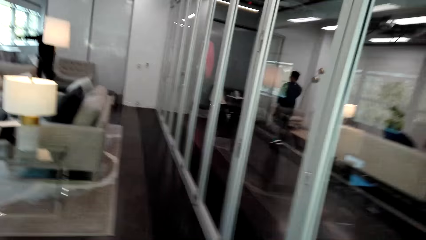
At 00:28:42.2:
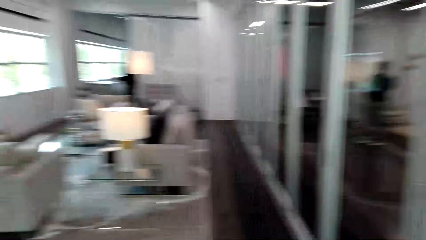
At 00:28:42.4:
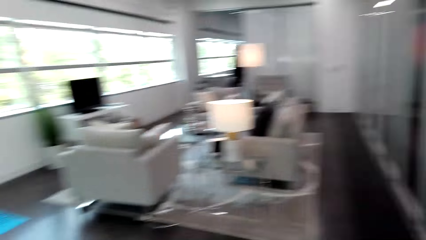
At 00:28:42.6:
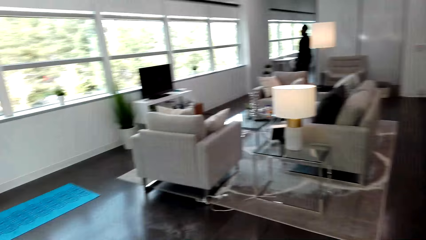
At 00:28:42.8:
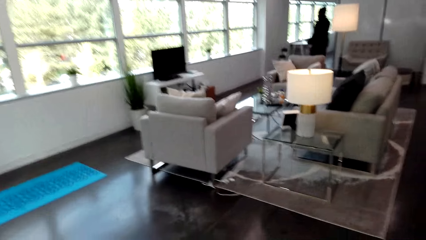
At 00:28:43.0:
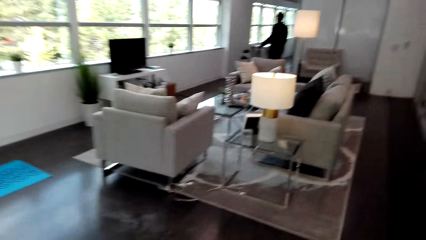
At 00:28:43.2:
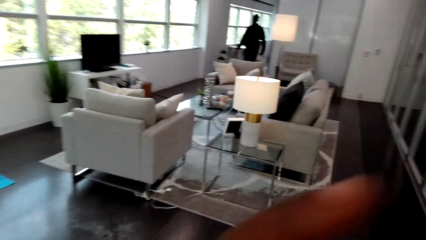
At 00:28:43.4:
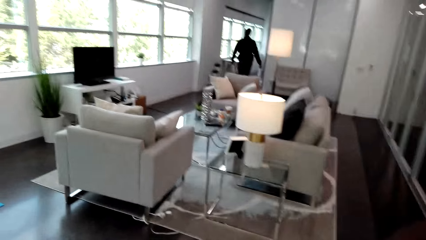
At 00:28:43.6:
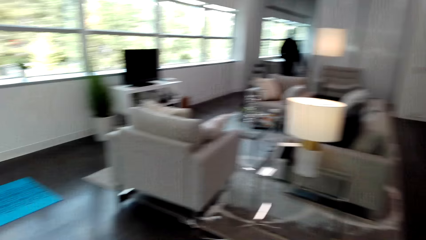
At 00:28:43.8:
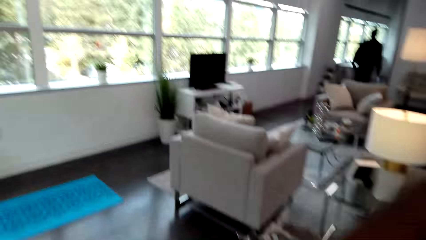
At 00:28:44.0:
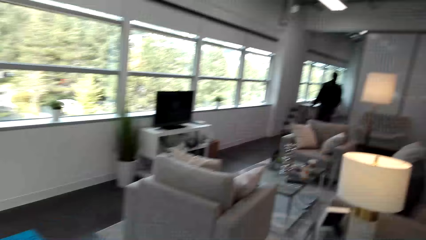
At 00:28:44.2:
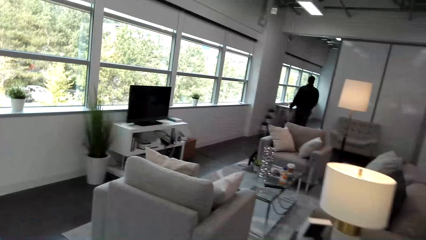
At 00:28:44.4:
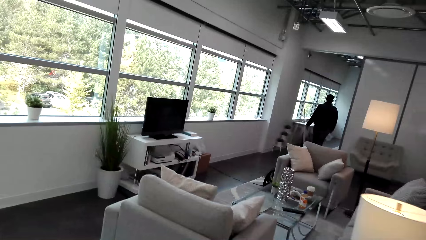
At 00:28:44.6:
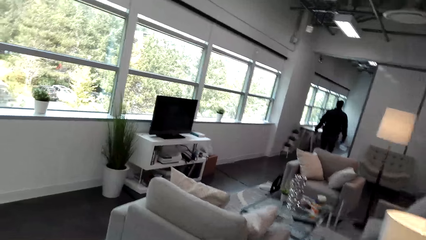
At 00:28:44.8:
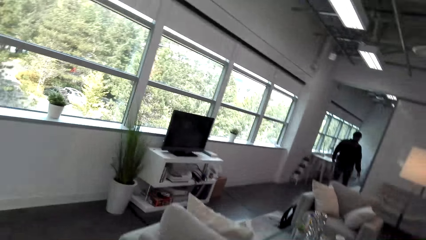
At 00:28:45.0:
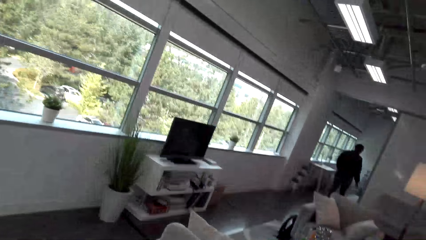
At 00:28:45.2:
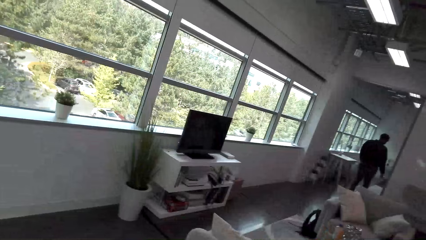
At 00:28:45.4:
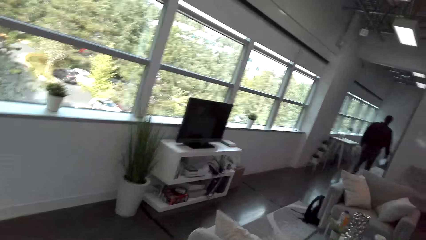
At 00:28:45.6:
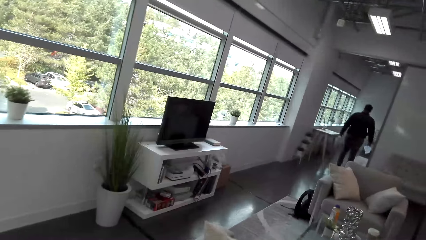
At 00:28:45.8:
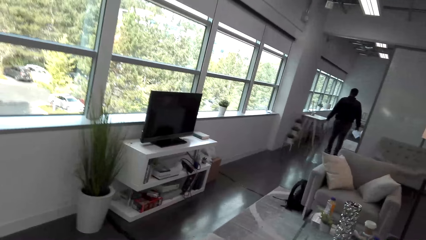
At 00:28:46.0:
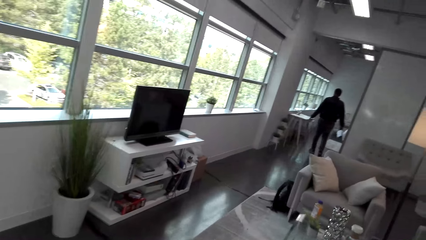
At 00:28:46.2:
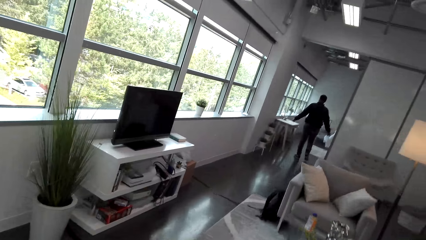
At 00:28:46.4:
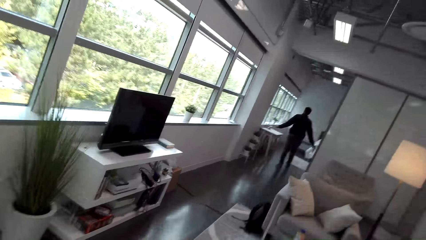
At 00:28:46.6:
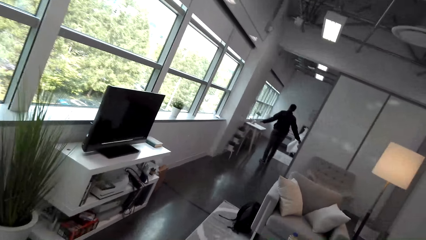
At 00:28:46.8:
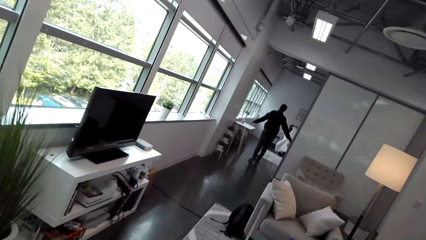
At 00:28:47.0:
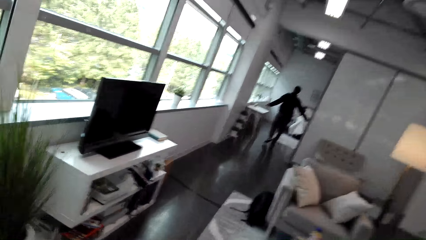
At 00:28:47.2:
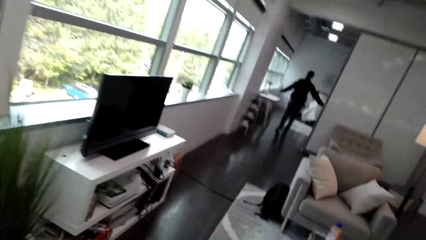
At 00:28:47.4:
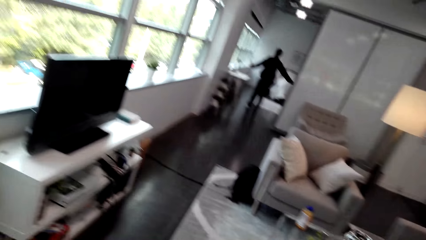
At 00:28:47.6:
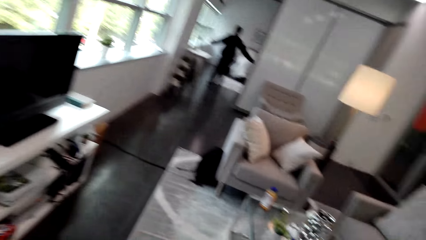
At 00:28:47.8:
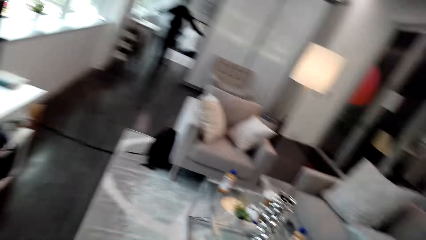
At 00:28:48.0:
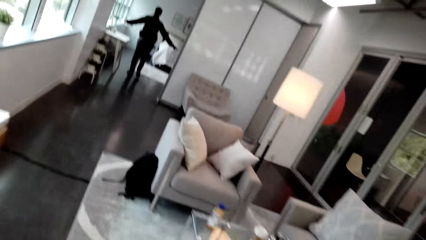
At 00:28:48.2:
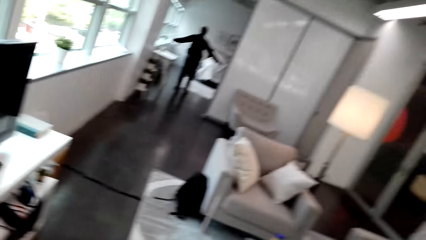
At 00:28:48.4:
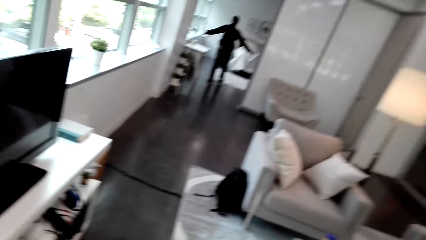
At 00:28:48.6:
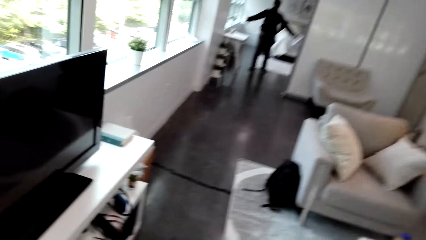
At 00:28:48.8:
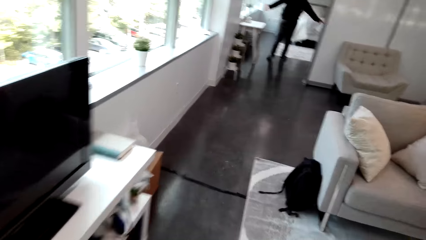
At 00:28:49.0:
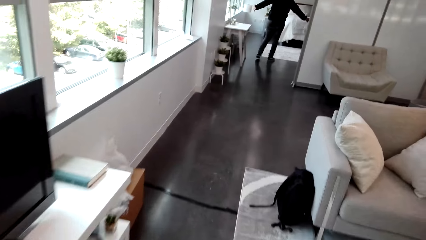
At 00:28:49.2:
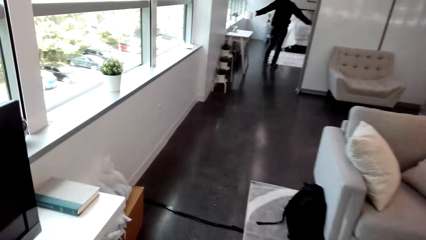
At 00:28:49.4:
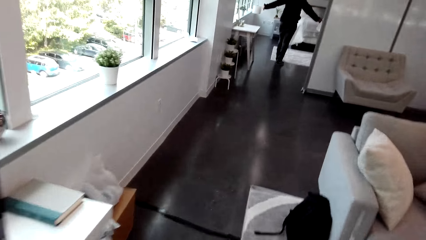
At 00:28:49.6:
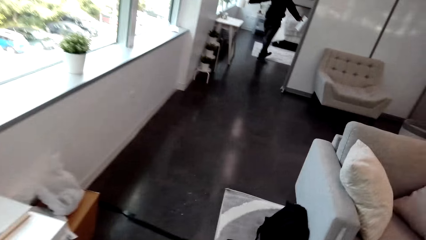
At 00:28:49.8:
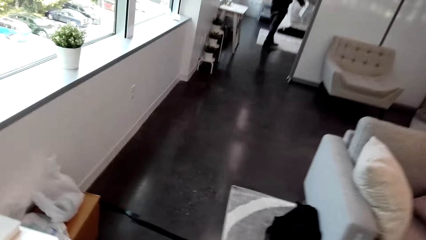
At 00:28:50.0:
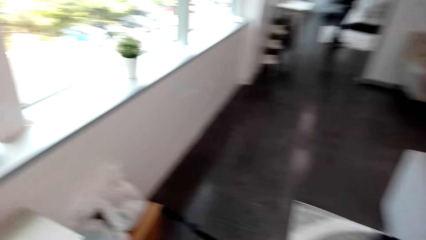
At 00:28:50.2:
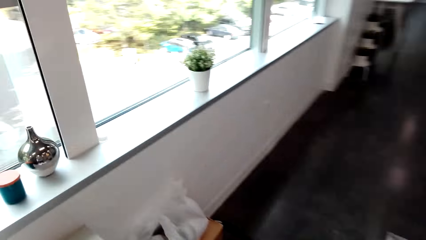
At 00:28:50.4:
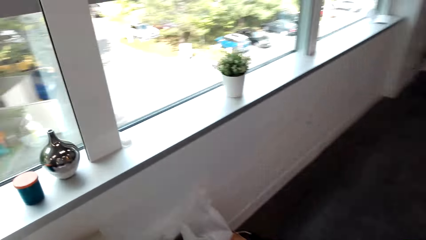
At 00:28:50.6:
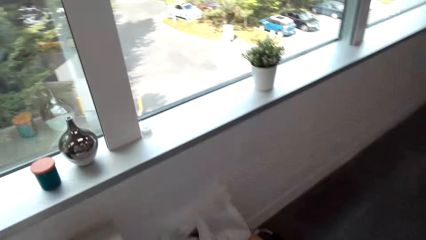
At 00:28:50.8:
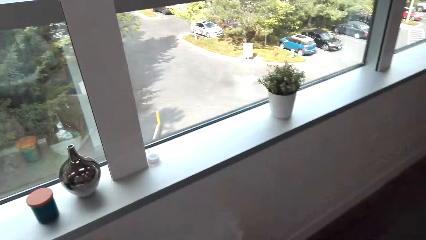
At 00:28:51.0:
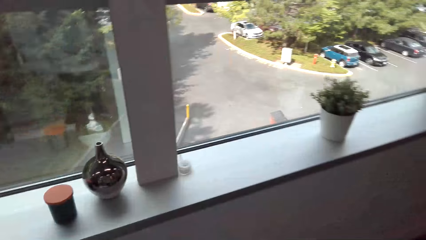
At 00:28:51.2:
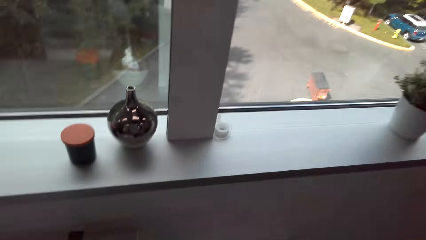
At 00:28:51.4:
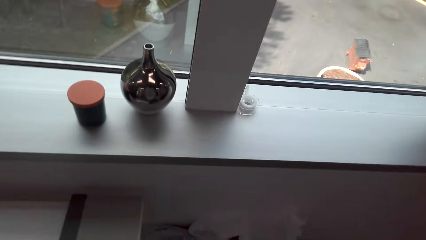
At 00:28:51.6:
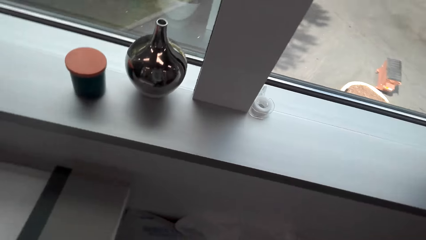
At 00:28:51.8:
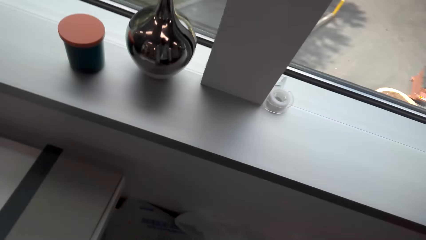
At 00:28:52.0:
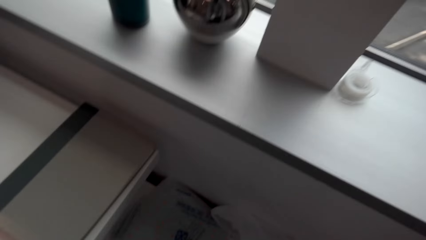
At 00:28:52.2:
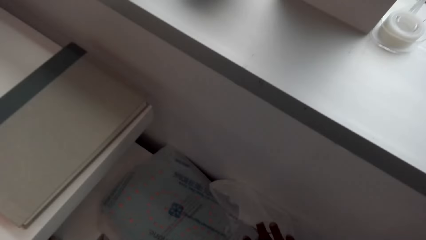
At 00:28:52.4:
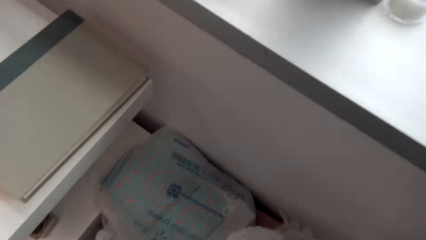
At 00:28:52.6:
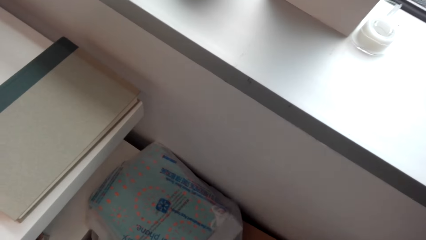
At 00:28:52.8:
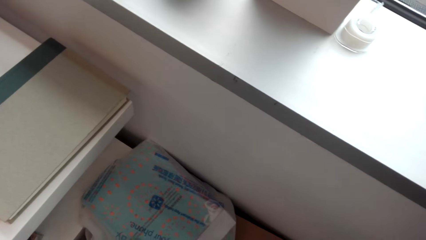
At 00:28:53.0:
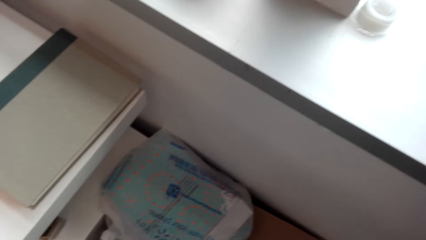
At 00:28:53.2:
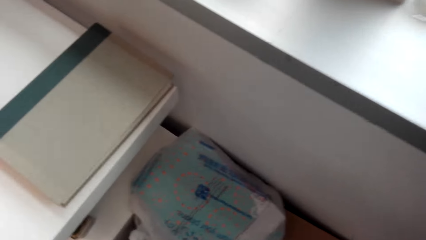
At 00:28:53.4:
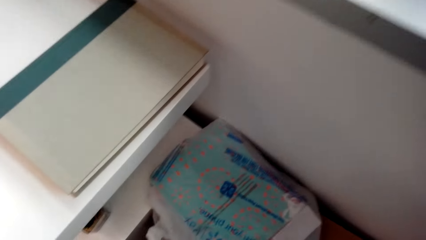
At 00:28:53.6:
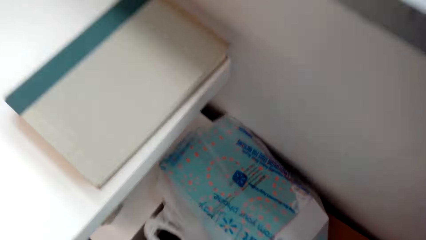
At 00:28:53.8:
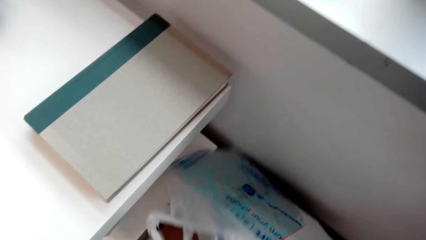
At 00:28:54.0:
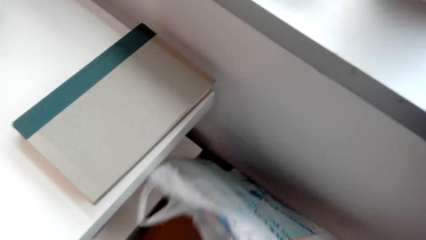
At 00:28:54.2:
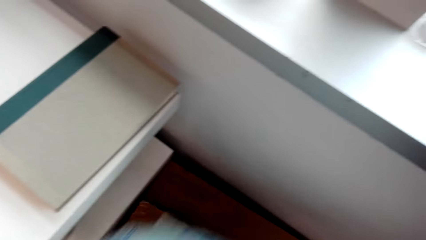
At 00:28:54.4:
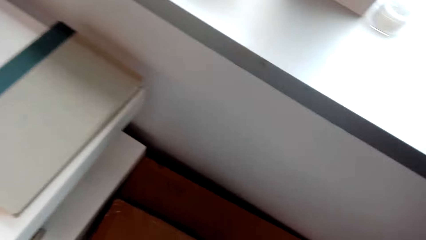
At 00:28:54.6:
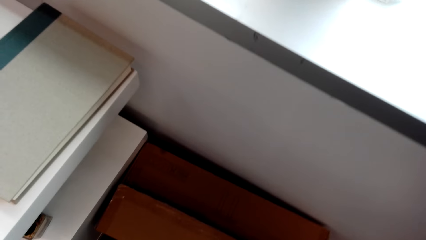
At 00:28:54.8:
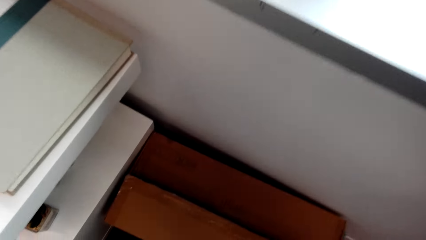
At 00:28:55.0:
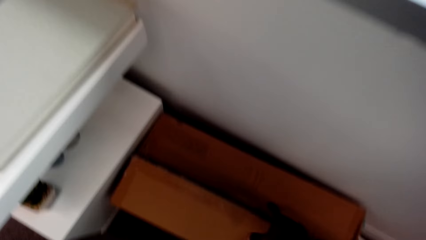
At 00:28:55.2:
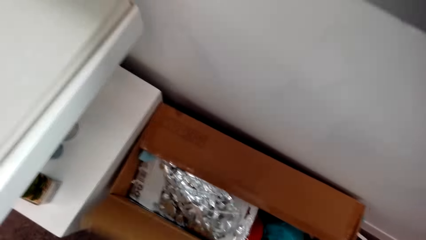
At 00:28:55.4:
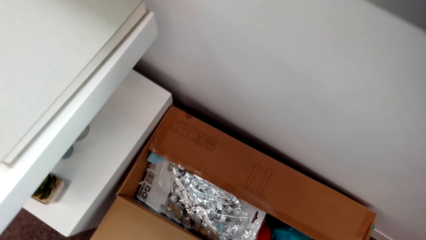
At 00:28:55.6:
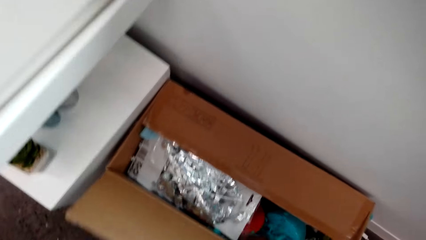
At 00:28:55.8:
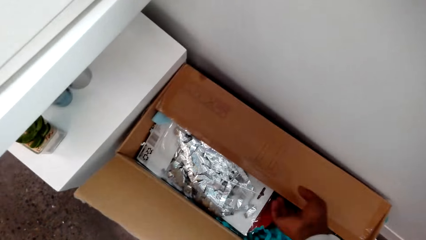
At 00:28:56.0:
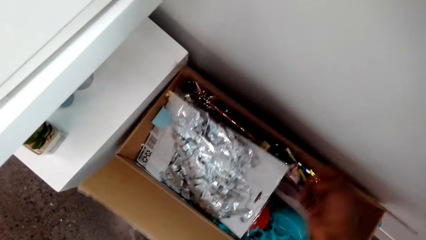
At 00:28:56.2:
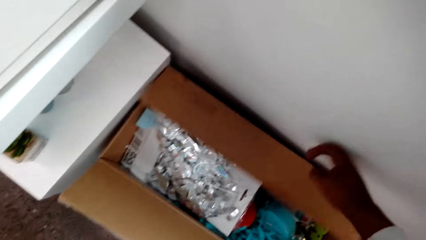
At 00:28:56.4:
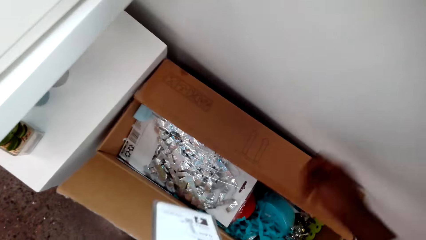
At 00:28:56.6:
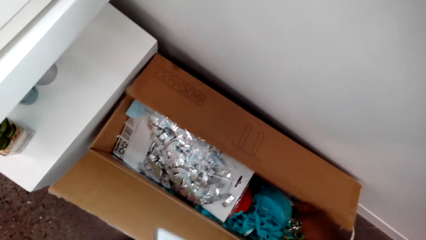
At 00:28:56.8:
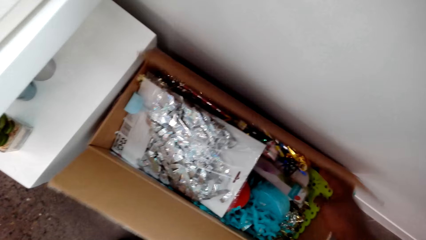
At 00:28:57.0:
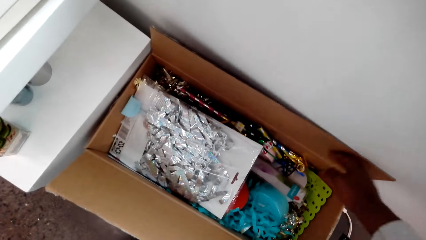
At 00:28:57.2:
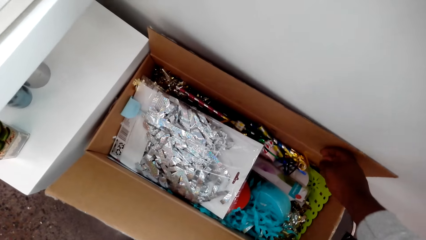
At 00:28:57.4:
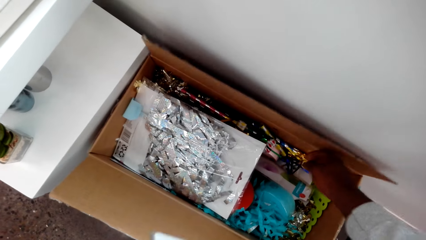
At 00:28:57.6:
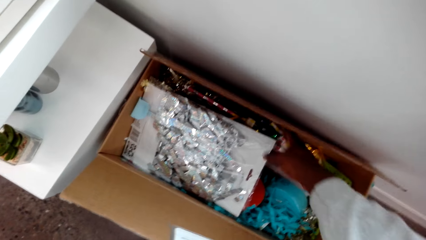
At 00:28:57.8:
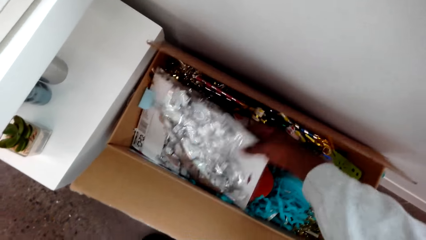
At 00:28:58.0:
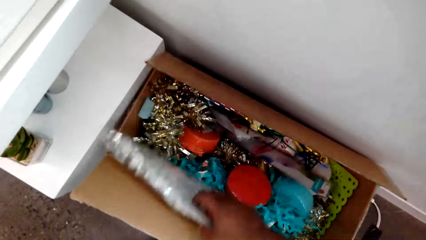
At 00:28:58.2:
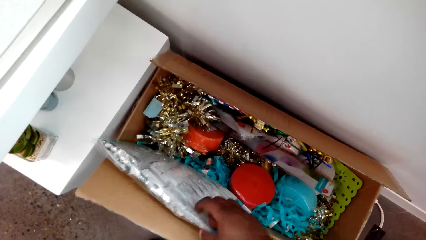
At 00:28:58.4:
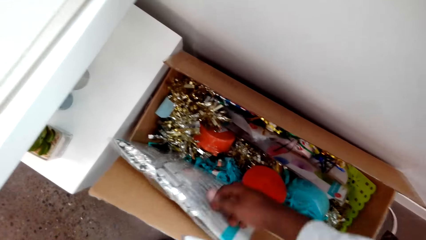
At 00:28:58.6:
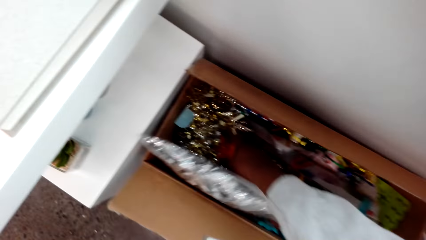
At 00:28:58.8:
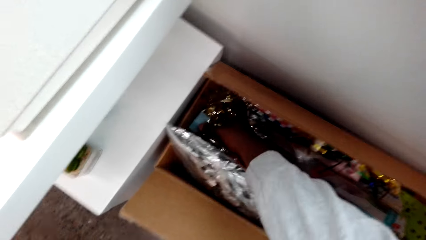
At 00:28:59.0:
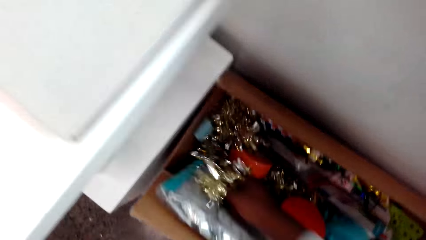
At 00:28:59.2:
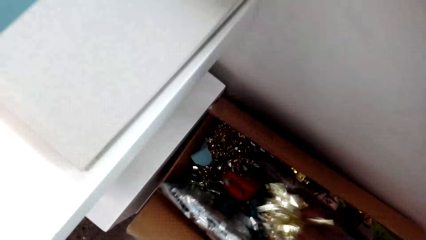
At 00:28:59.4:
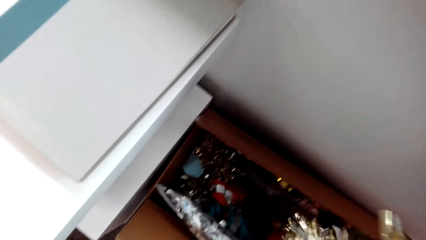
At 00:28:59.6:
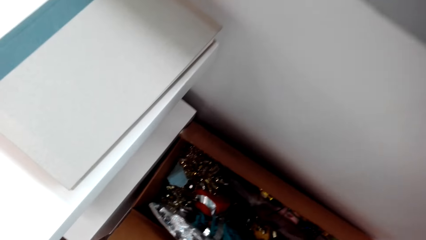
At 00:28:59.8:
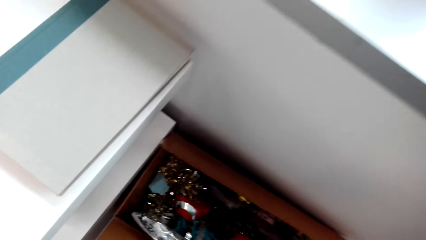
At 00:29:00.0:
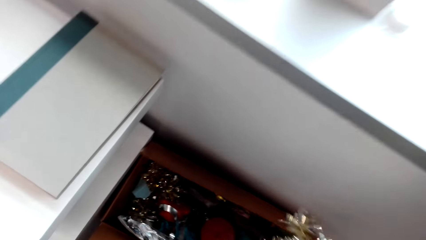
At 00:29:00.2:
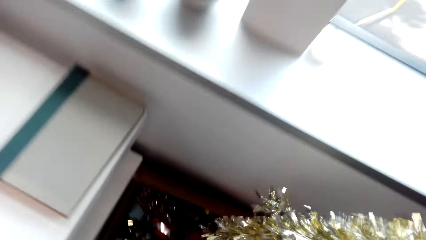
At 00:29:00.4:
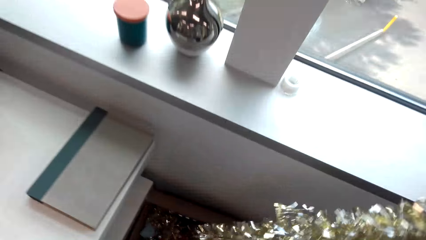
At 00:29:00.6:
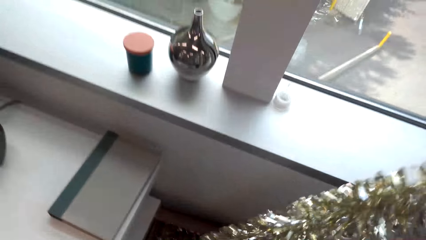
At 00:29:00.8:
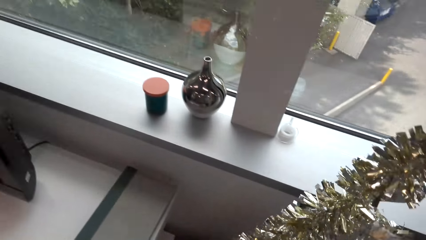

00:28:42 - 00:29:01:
The camera wearer takes a polythene. They put aside the polythene bag with items. They open a carton. They pick up a garland.
